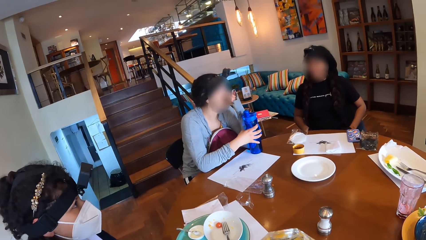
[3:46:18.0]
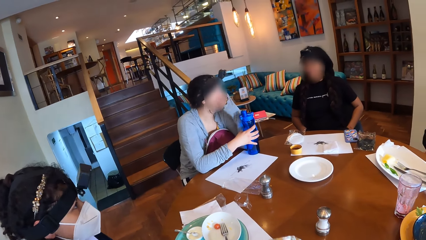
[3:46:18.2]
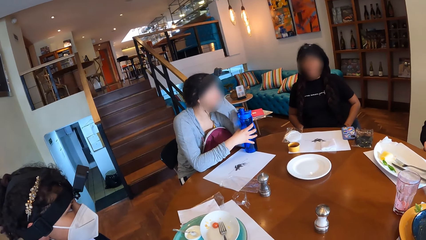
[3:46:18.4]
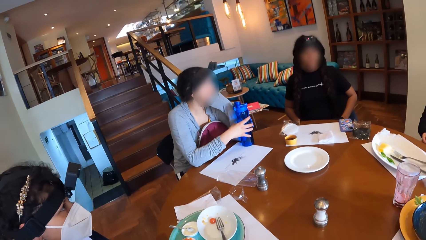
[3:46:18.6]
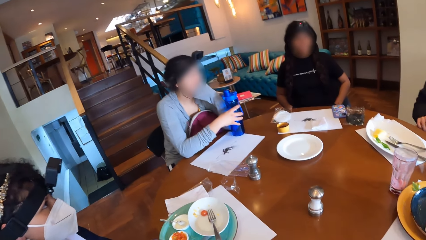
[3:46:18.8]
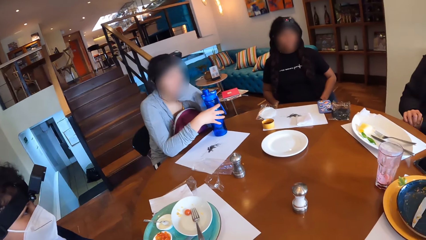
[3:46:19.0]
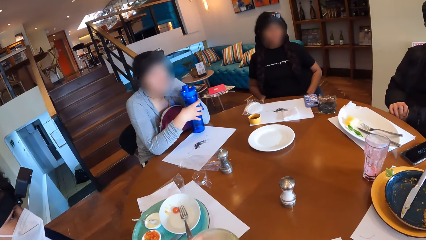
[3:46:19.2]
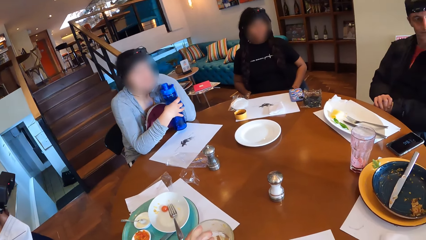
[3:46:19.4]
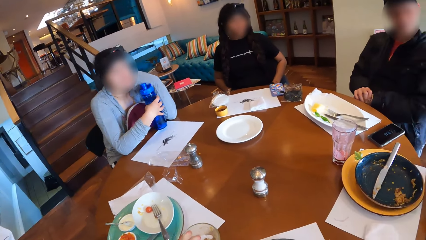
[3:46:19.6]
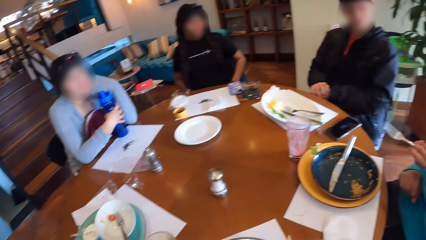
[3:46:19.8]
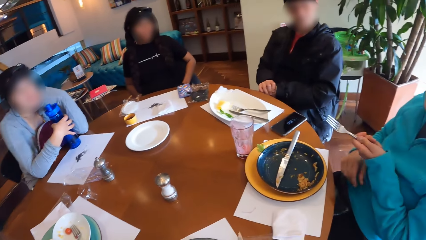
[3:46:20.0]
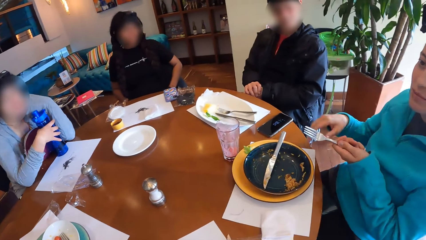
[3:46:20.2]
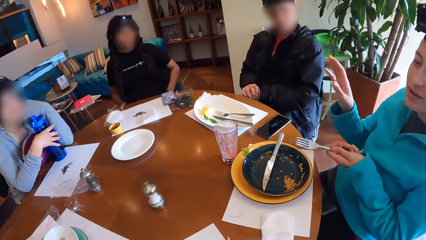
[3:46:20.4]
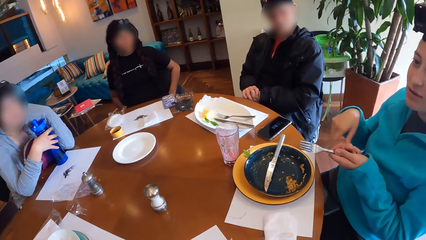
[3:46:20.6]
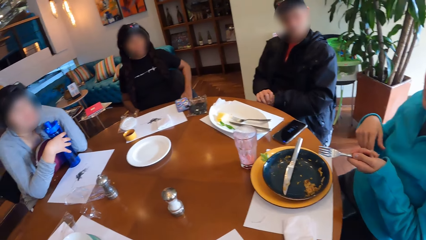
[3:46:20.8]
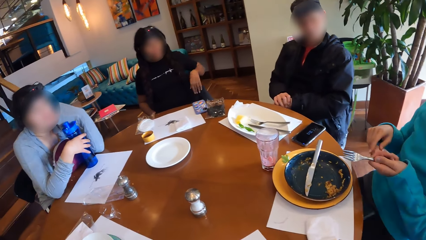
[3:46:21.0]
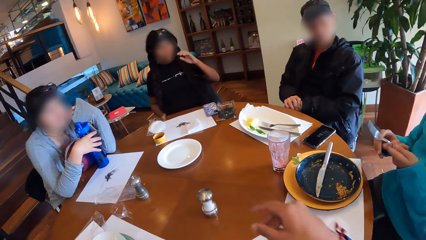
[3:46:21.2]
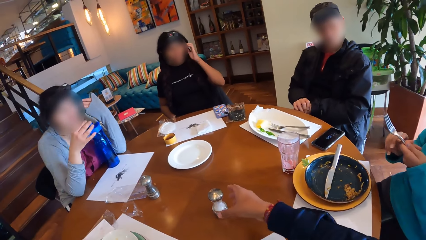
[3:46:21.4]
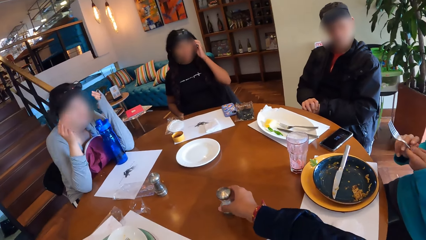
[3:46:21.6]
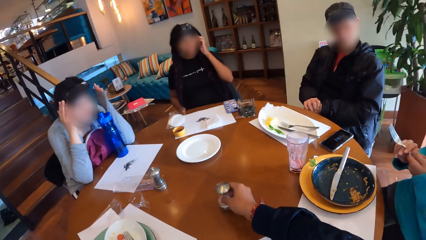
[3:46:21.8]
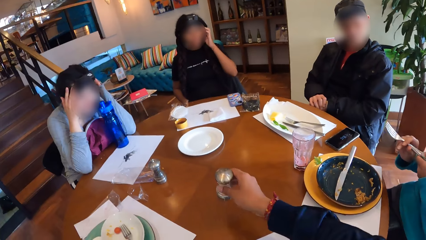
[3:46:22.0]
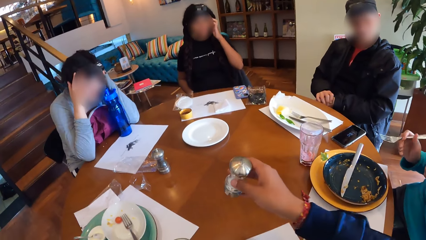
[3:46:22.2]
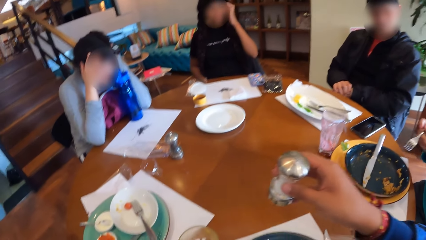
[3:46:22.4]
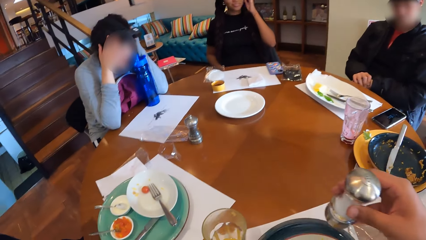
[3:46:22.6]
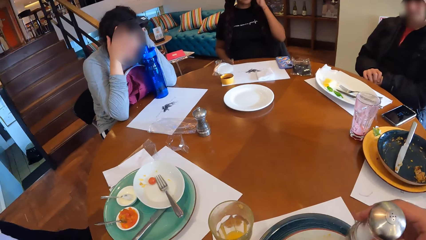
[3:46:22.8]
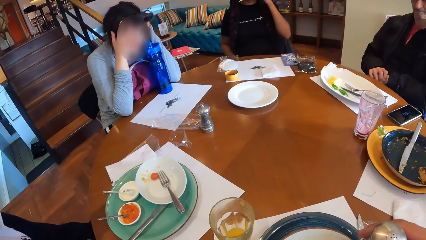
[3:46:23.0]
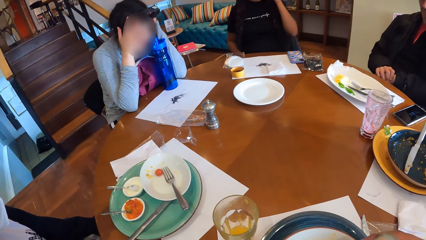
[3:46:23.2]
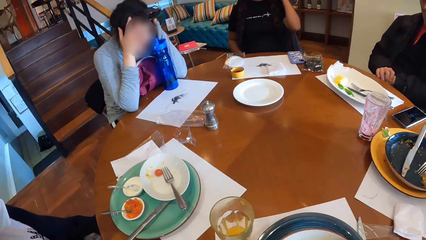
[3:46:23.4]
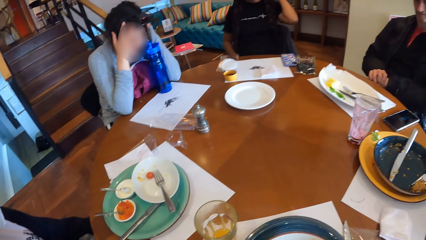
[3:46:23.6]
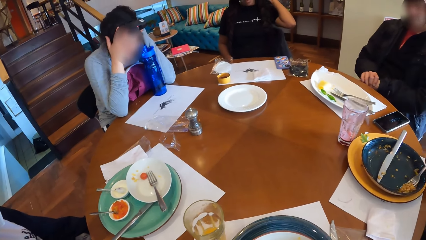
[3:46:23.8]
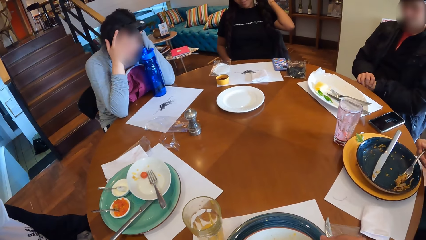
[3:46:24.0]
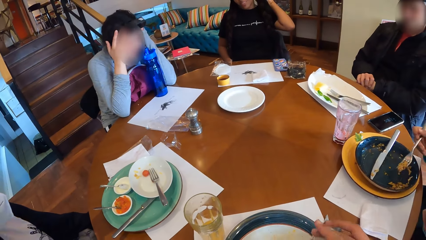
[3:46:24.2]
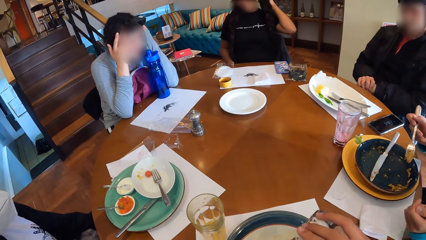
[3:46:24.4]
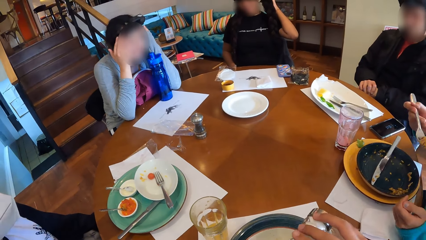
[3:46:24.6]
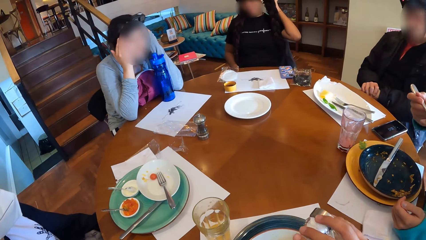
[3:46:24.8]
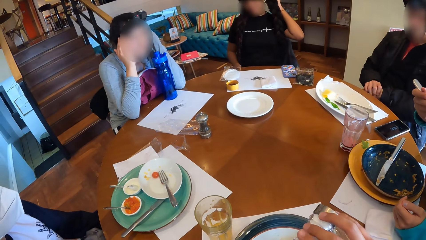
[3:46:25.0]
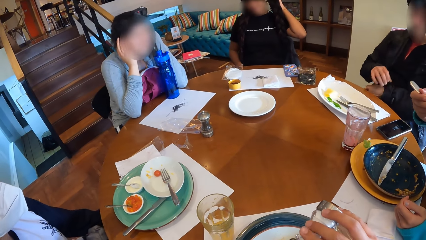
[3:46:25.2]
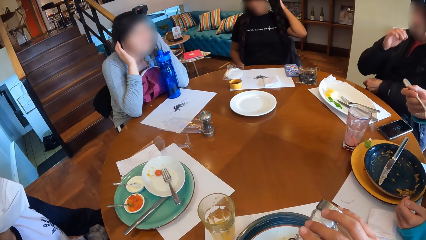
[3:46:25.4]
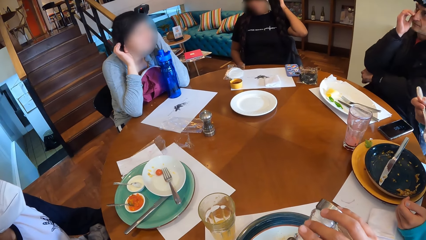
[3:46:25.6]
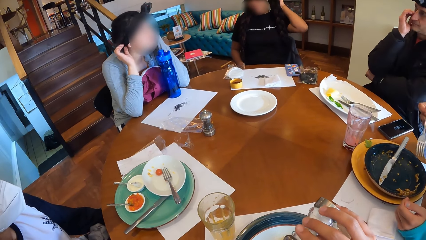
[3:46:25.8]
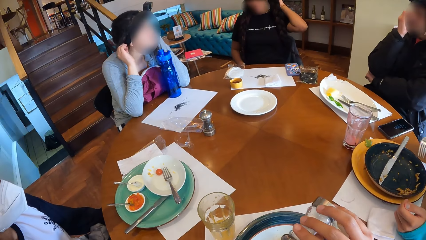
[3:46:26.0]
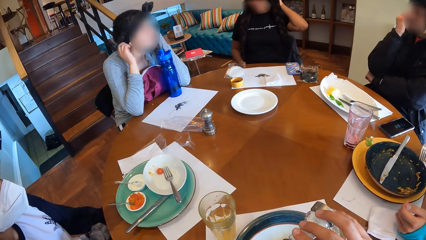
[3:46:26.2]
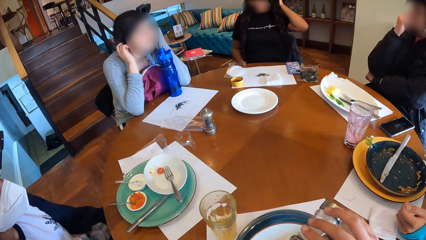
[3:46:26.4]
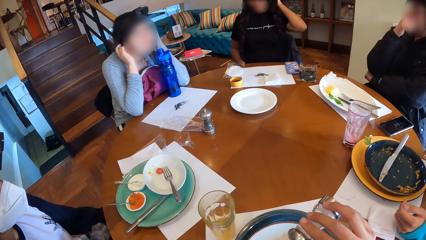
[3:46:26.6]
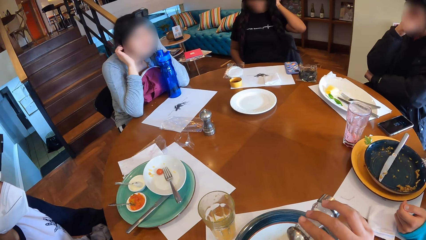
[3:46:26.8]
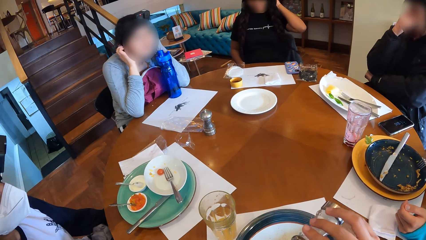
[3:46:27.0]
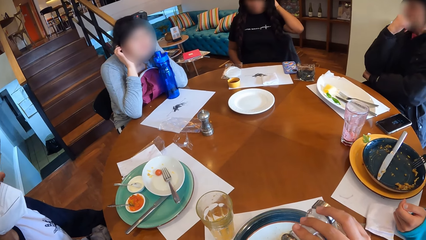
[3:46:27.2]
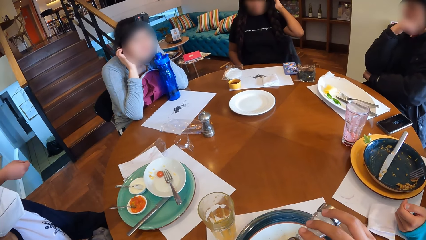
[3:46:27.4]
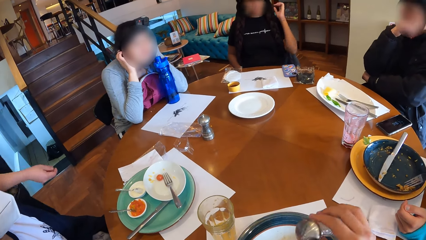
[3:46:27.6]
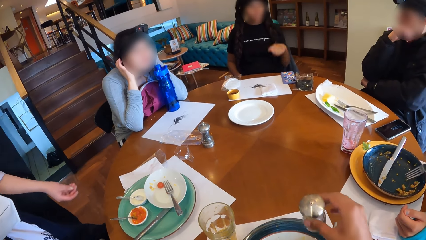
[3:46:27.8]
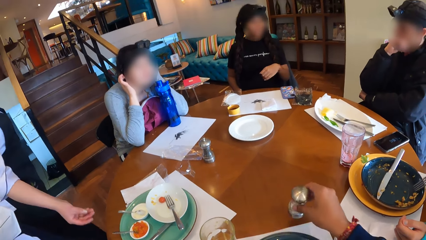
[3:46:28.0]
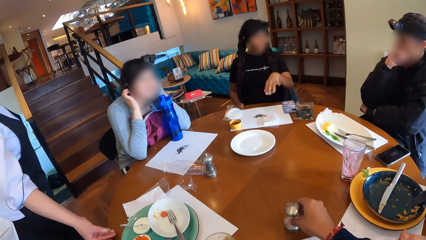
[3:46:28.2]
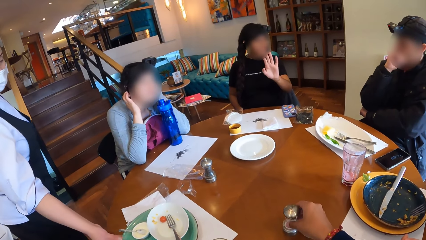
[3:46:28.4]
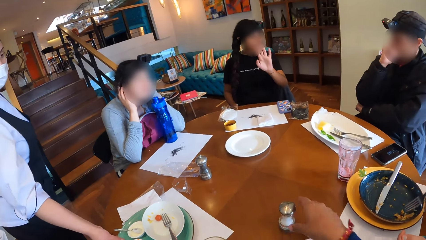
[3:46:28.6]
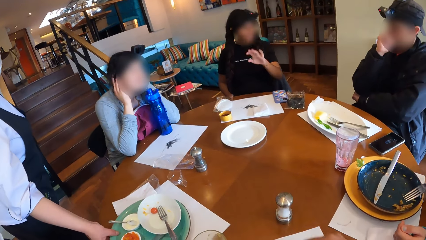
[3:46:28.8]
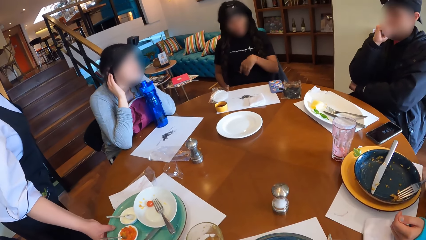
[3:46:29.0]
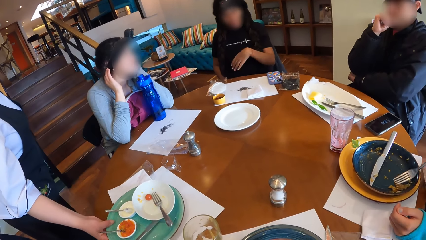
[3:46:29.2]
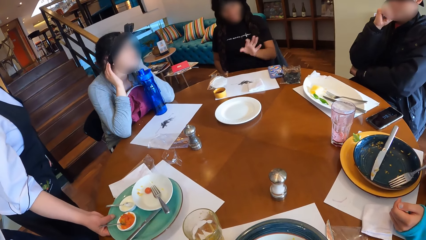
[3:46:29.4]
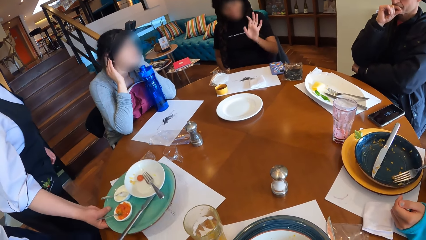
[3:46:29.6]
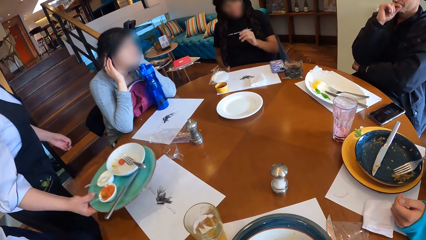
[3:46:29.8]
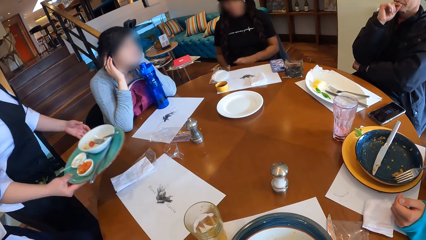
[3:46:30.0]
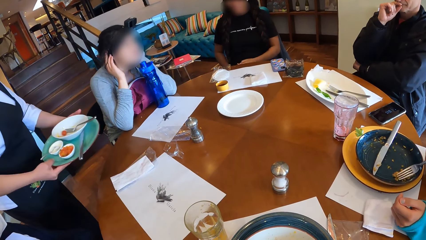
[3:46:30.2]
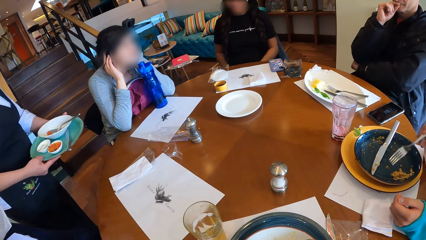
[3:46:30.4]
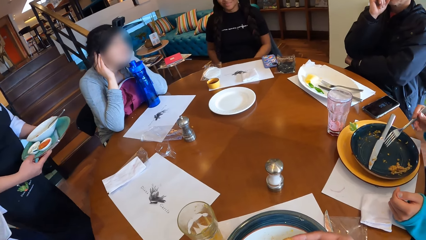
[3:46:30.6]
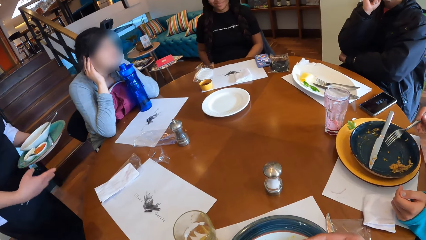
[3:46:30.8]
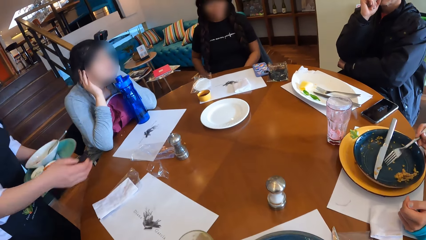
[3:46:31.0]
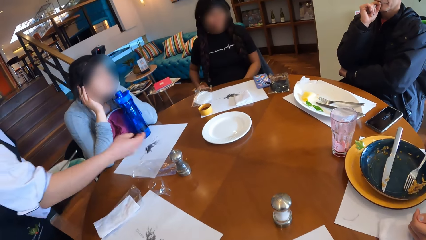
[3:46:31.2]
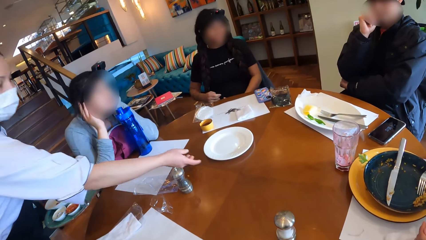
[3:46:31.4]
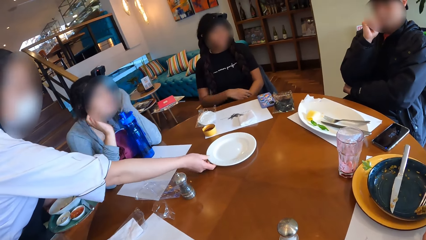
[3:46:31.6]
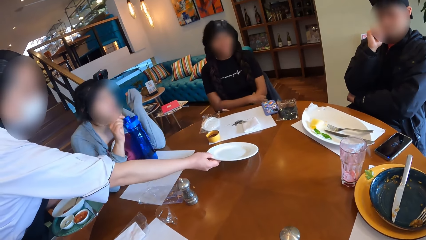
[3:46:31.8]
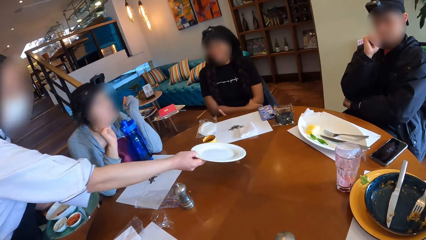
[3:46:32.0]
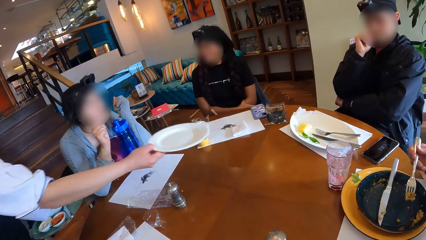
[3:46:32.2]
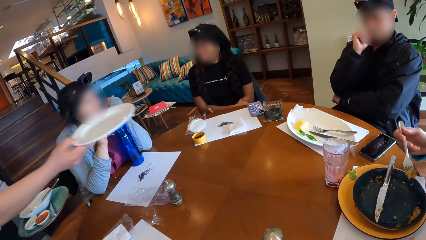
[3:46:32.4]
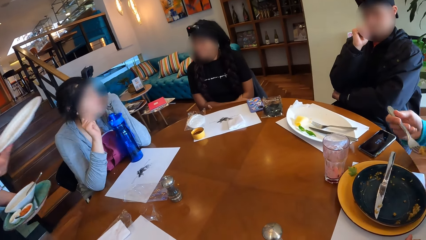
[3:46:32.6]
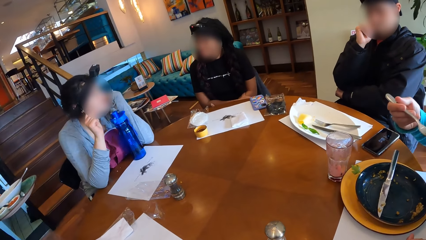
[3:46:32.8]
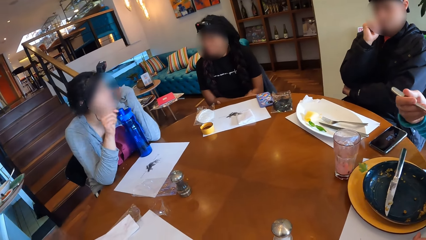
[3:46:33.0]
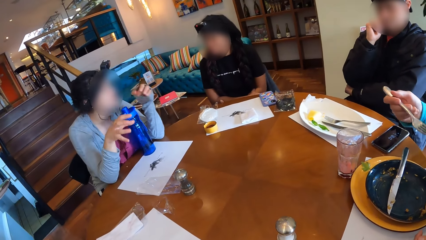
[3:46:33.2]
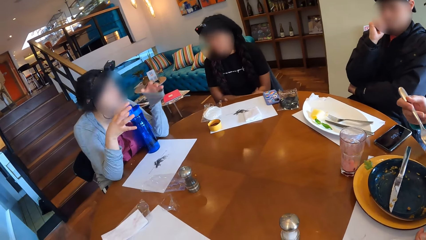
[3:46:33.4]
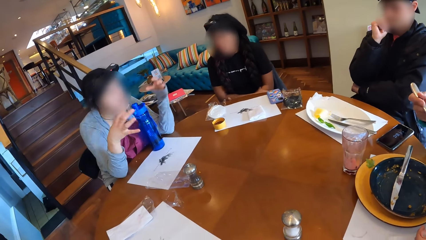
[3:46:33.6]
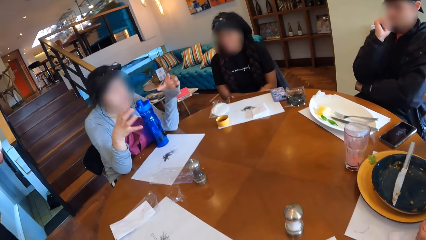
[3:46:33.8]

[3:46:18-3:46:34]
A woman nods her head. Another woman moves her hand. A third woman removes her right hand from the water bottle on the dining table. The camera wearer takes a salt shaker from the dining table with his left hand. The second woman moves the fork in her left hand to her right hand. The third woman adjusts the camera on her head with both hands. The second woman scoops rice from the plate with the fork in her right hand and moves the fork in her right hand towards her mouth. The camera wearer pours salt from the salt shaker on a plate with his right hand. The second woman puts food in her mouth. A man moves his hand on his face. A waitress picks up a tray from the dining table with her right hand. The camera wearer drops the salt shaker in his right hand on the dining table. The first woman moves her hand. The waitress moves the tray in her right hand to her left hand. The second woman scoops rice from the plate with the fork in her right hand. The waitress picks up a plate from the dining table with her right hand. The second woman moves the fork in her right hand towards her mouth.
